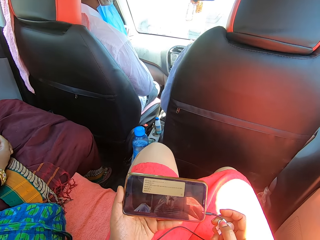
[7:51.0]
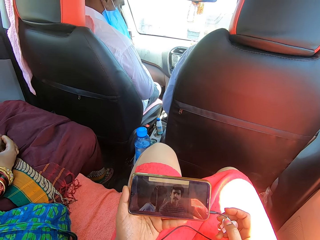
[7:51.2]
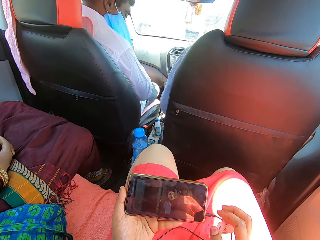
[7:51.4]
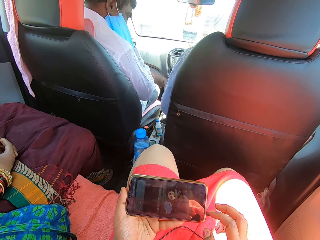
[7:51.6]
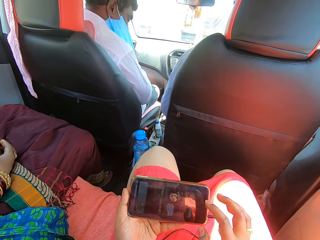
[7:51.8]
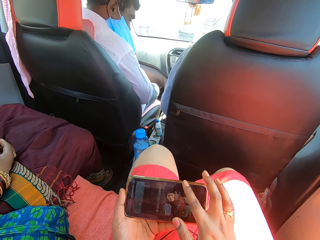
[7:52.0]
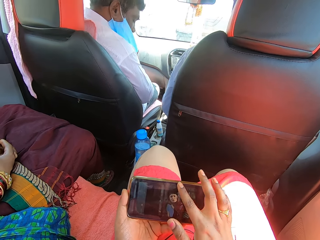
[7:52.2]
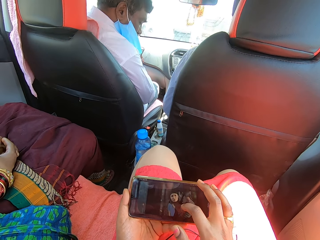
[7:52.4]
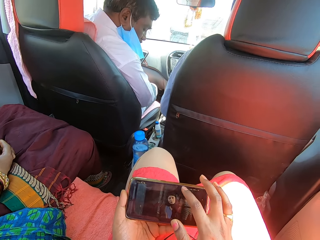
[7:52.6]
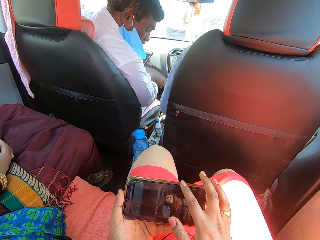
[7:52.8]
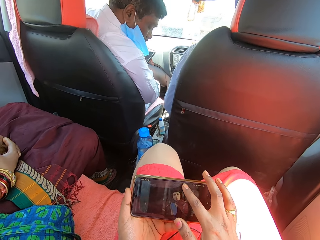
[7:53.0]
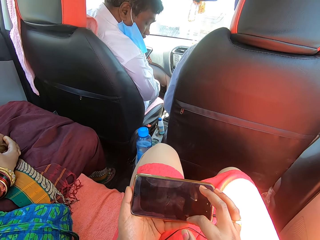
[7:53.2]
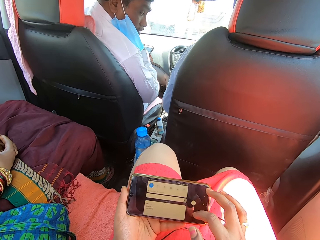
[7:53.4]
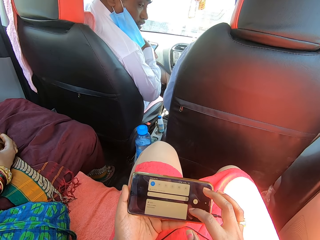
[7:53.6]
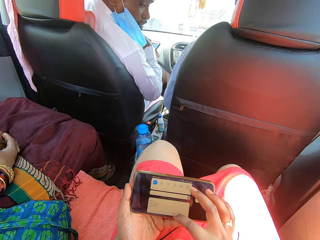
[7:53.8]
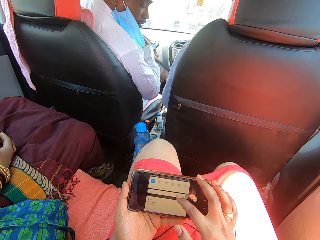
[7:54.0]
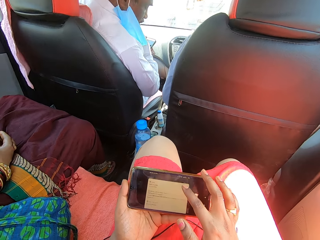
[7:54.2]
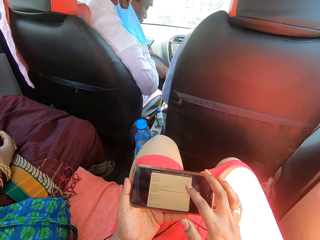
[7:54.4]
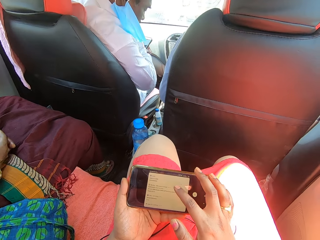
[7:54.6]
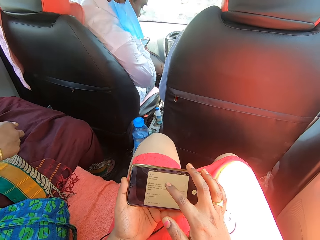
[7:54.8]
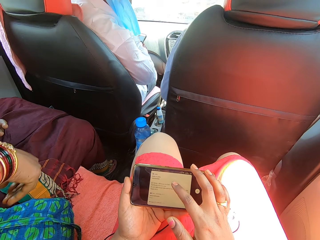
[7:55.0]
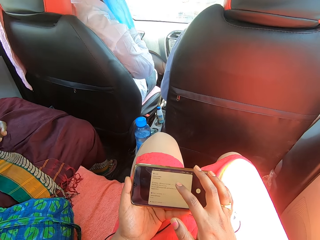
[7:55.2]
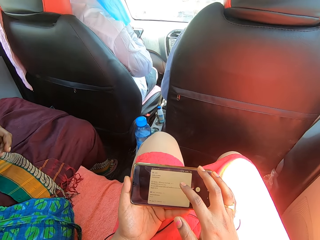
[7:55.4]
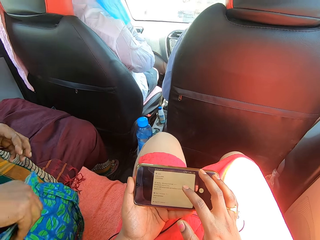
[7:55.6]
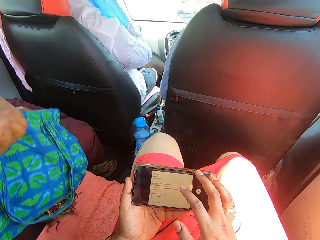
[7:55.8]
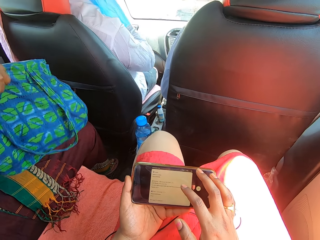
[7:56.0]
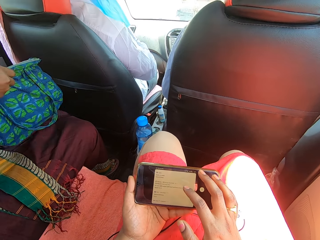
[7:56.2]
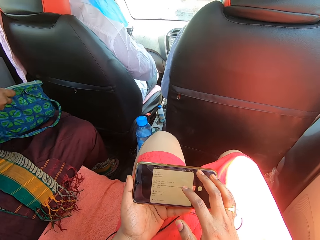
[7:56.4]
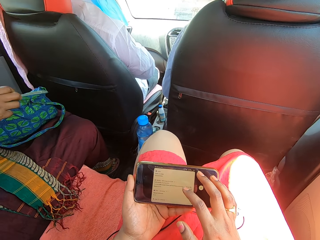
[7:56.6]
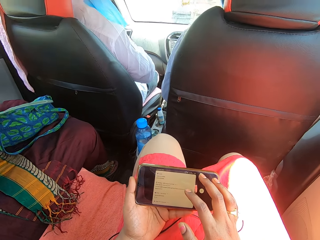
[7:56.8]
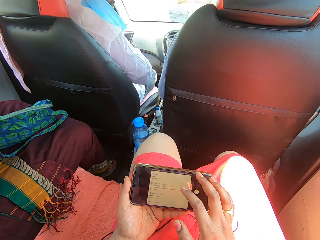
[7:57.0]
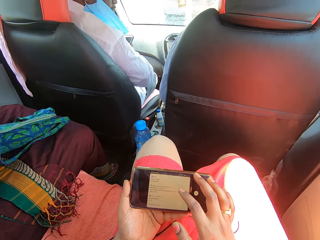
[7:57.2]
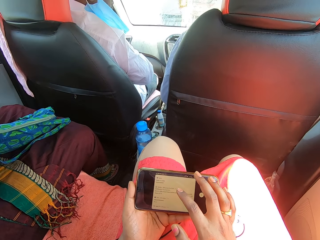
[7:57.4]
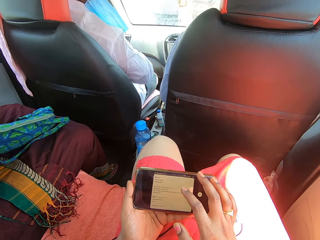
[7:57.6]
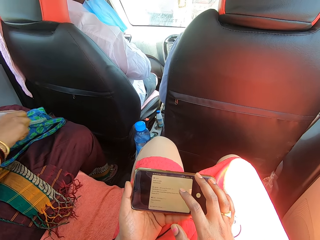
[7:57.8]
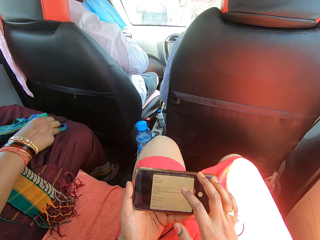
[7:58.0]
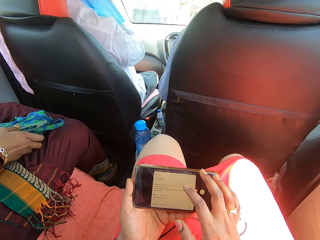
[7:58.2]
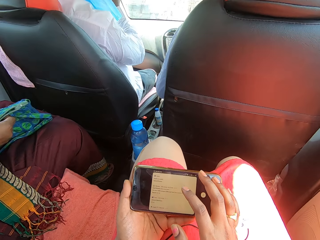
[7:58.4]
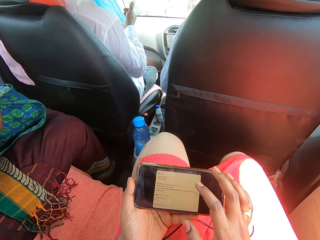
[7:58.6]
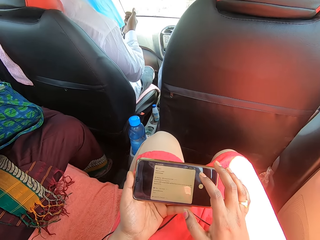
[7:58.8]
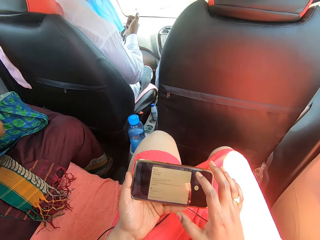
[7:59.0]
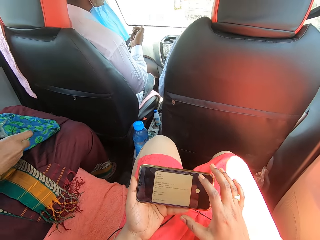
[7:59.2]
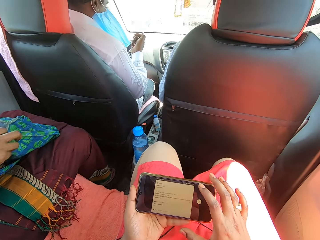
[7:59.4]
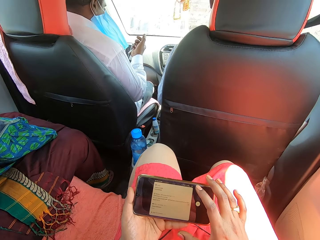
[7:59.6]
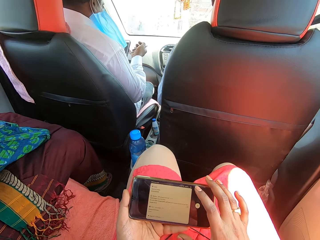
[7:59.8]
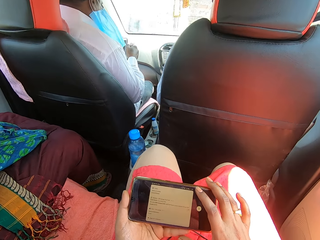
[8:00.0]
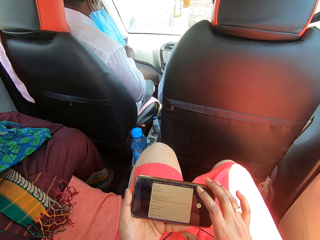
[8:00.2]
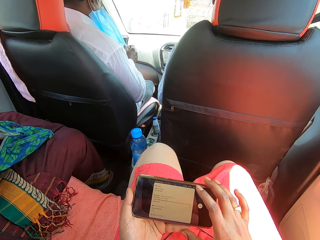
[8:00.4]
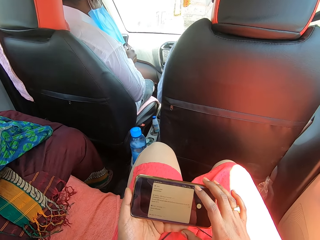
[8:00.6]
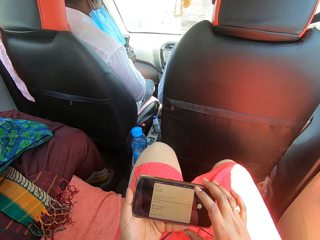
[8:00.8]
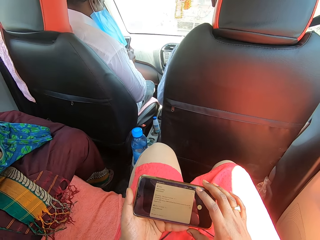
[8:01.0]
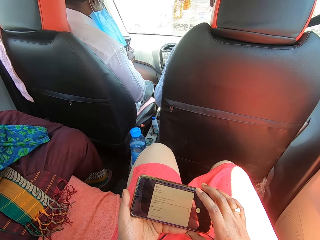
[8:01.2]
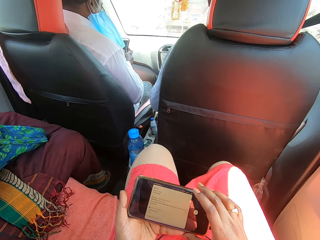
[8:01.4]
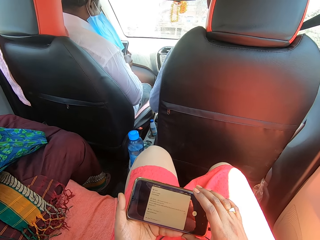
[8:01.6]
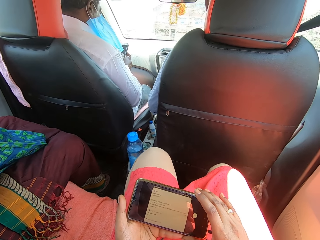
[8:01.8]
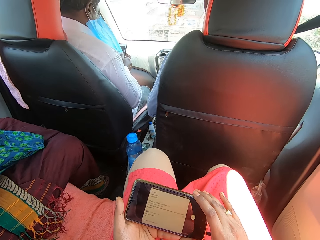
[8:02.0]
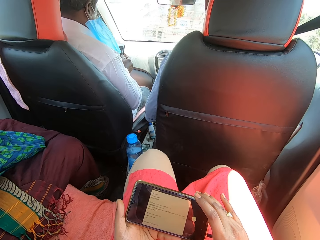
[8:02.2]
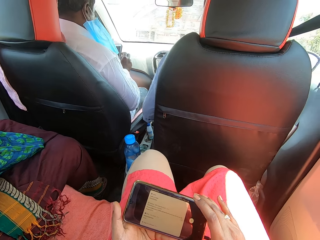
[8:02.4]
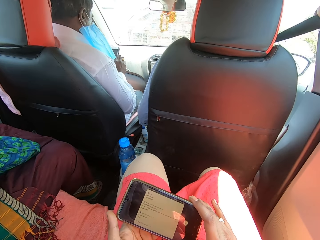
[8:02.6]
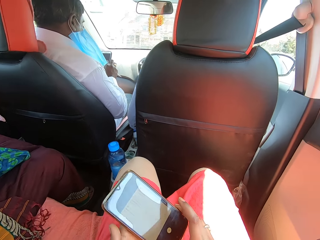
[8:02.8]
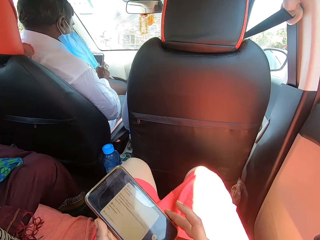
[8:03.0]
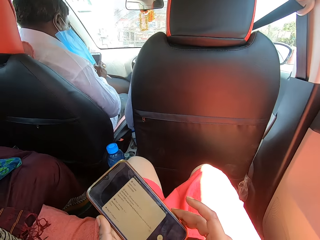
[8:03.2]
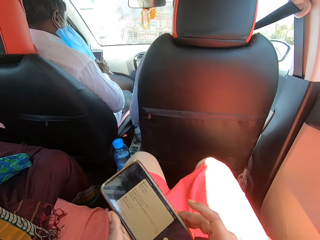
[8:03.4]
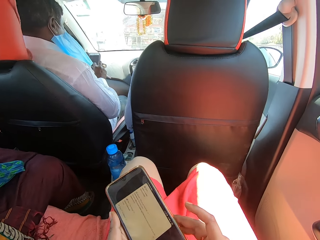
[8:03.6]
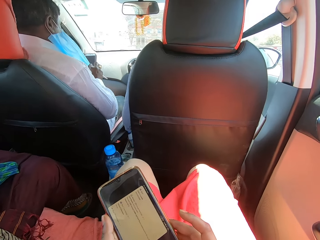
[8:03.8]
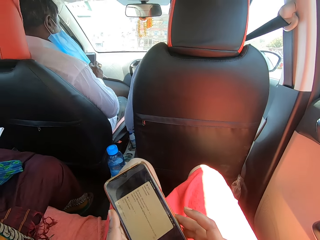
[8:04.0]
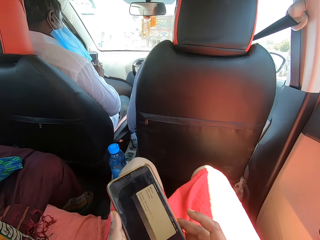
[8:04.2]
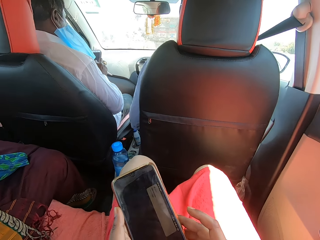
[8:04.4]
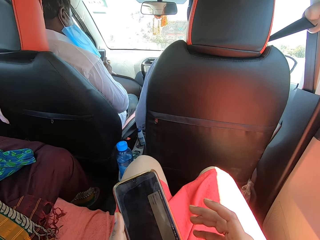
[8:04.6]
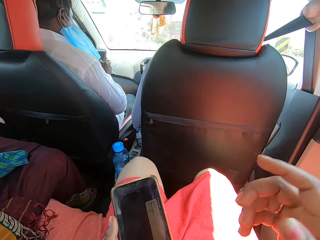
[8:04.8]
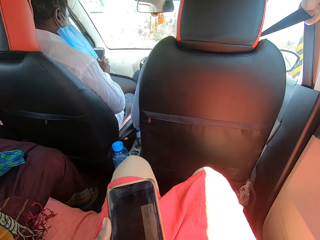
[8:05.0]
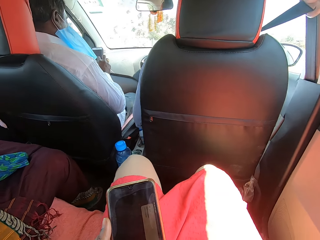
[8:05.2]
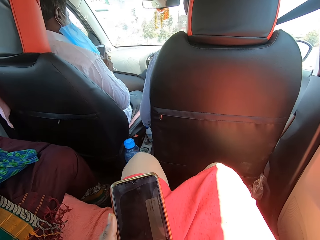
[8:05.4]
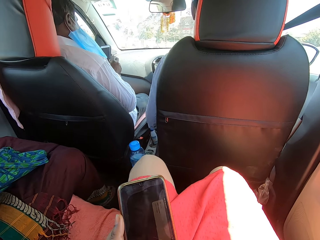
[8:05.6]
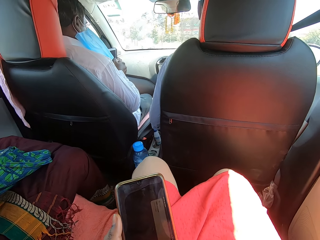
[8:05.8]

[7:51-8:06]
The camera wearer operates the phone. A man converses with the camera wearer. The camera wearer operates the phone. A woman picks up the bag. The camera wearer looks at the phone. They move the phone. They look at the phone. They lift the right hand. They adjust the camera.
